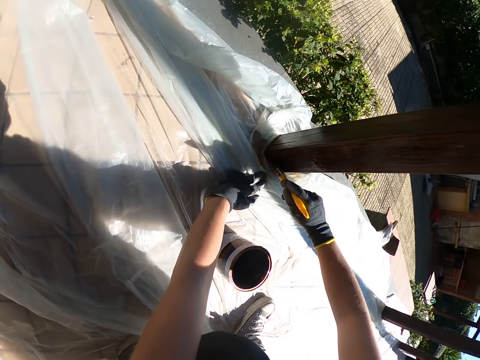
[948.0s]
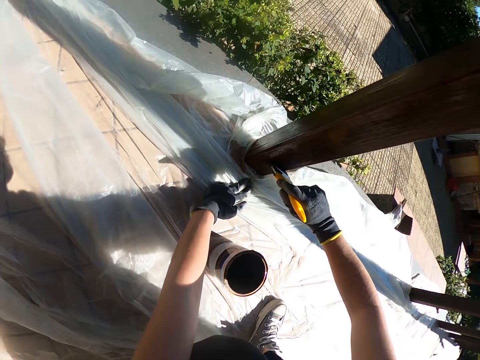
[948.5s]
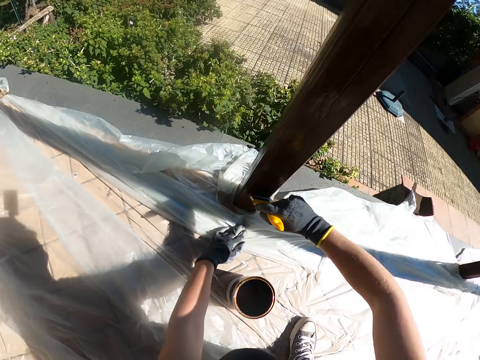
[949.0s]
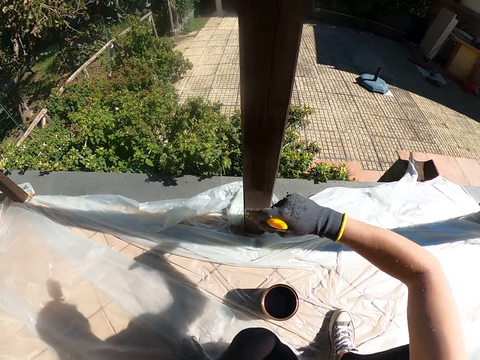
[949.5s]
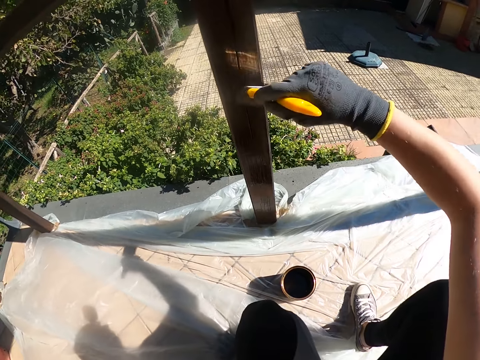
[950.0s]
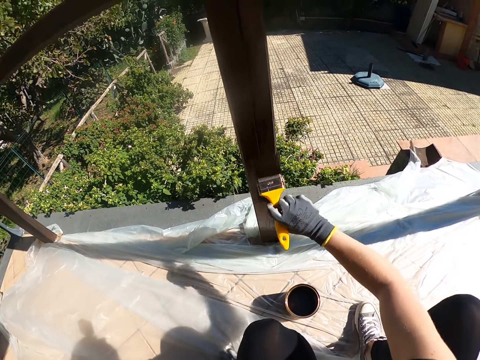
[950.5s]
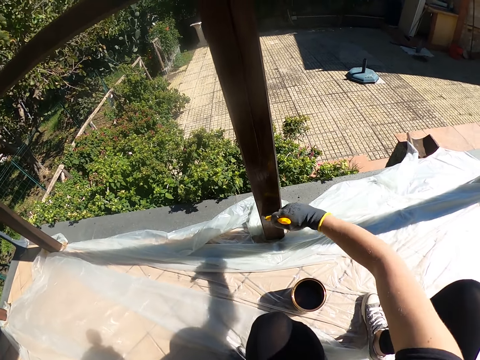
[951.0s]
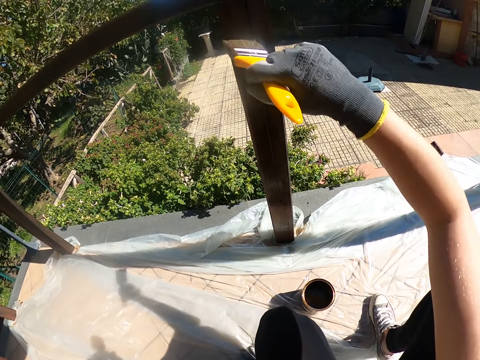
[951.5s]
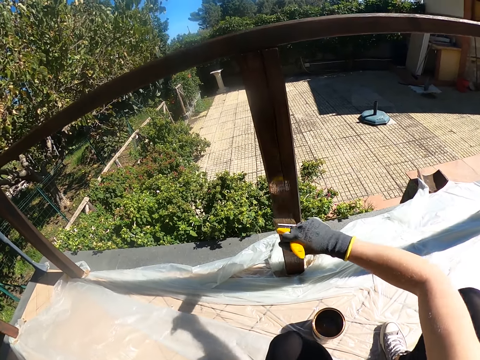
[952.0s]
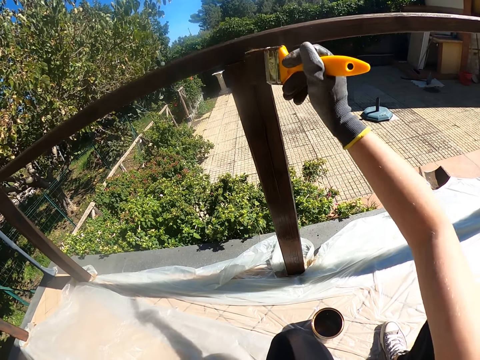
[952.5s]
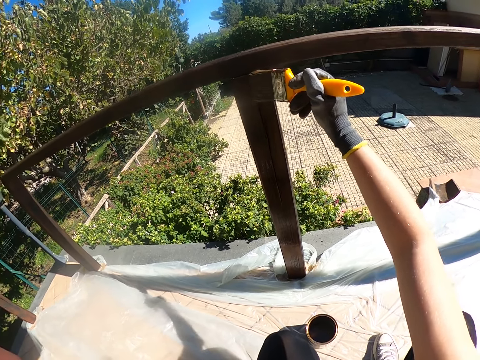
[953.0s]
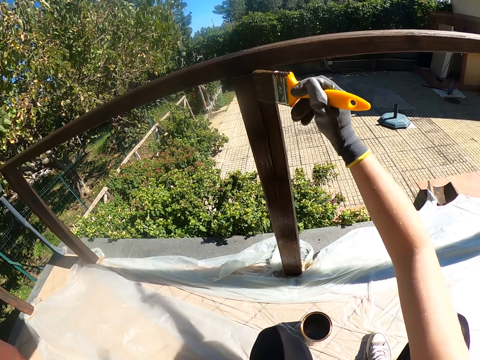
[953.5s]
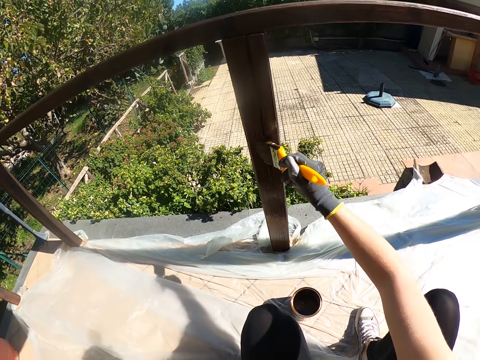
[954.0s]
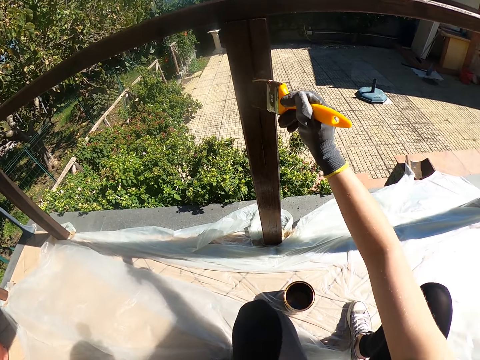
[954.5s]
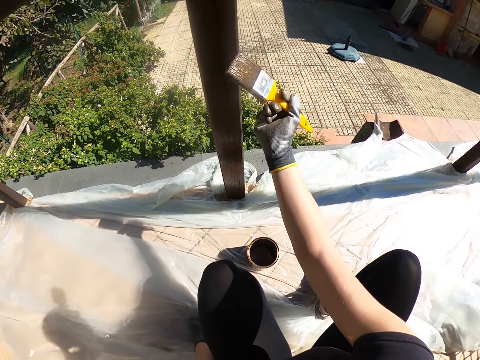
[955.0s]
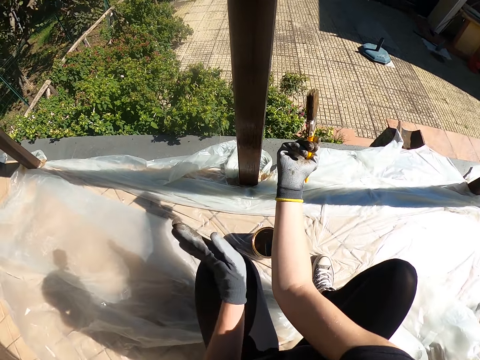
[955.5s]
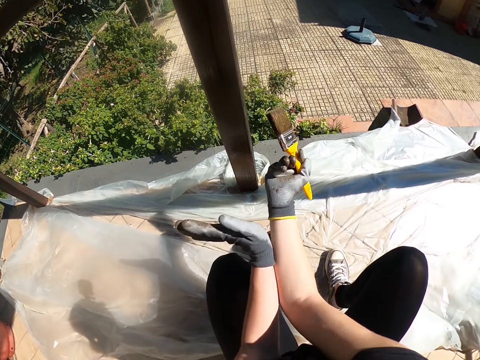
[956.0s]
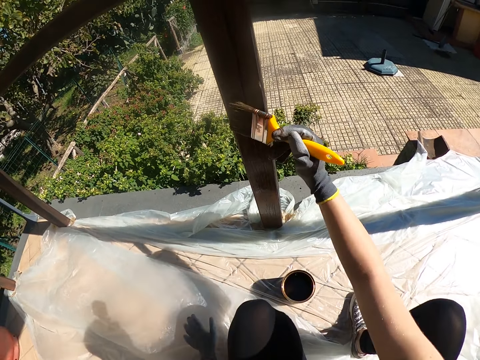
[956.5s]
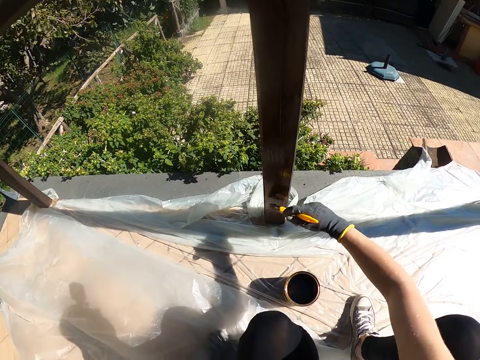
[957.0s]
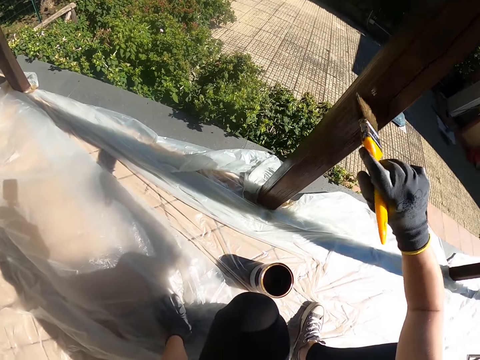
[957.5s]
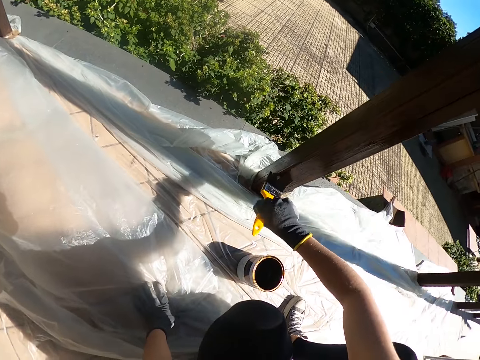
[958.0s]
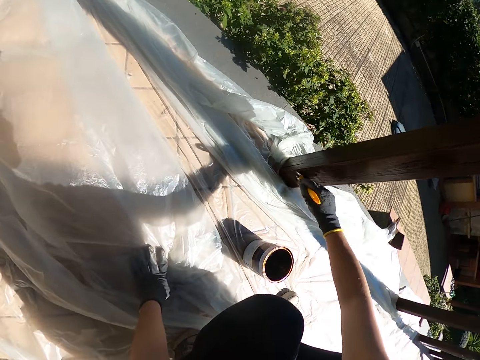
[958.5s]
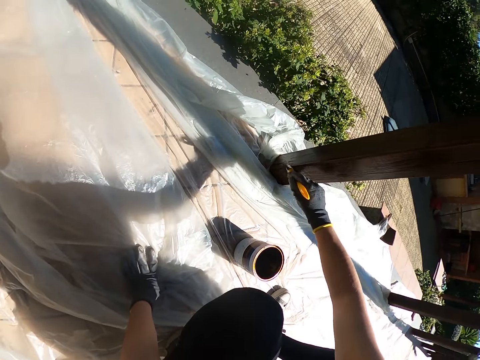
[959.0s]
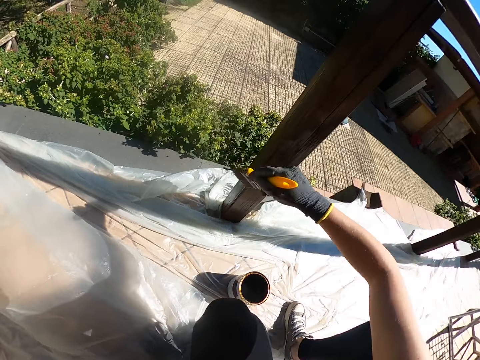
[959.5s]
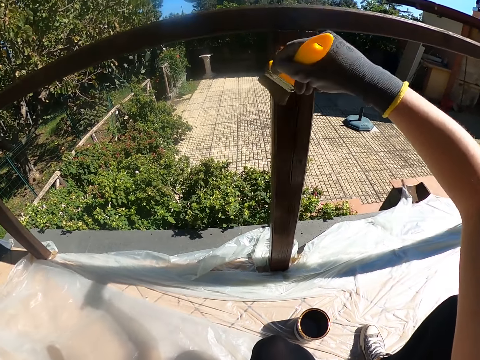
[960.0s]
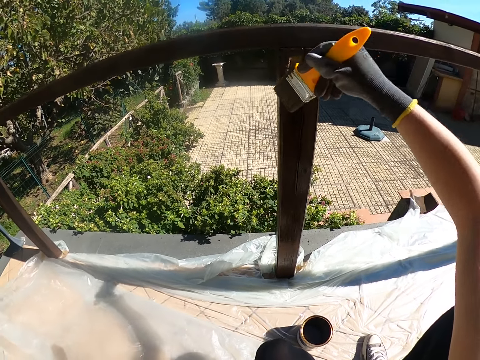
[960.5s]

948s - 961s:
The camera wearer removes her hand from the nylon. She wipes the arm. She uses her left hand to scratch her right hand. She paints the fence with the paintbrush. She puts her hand on the nylon.

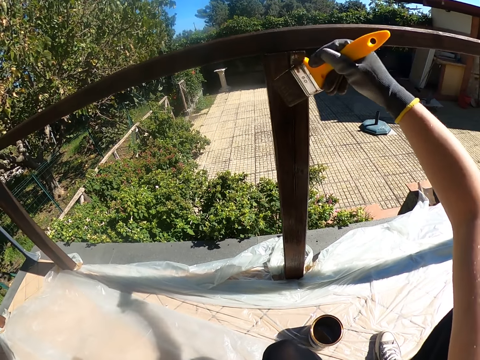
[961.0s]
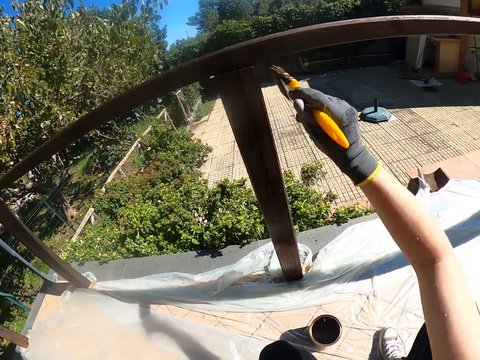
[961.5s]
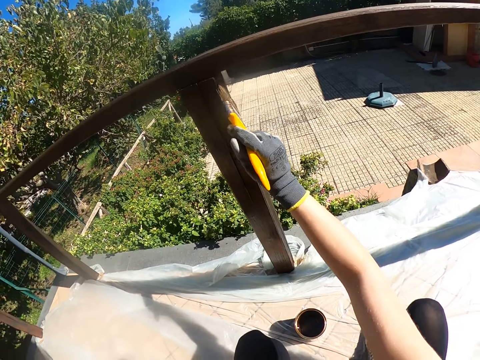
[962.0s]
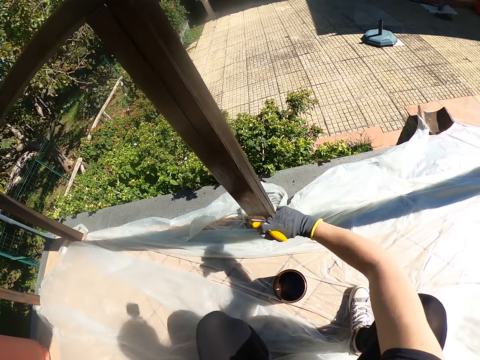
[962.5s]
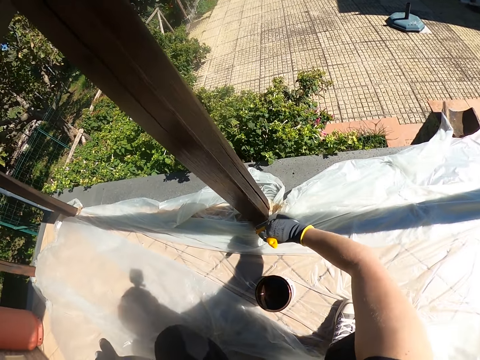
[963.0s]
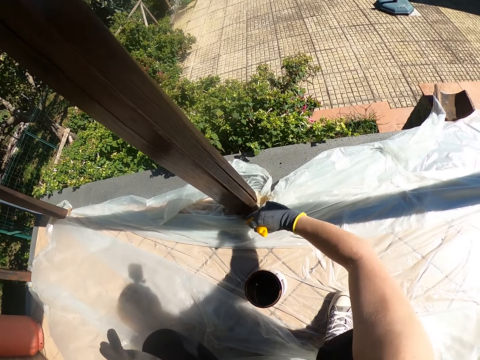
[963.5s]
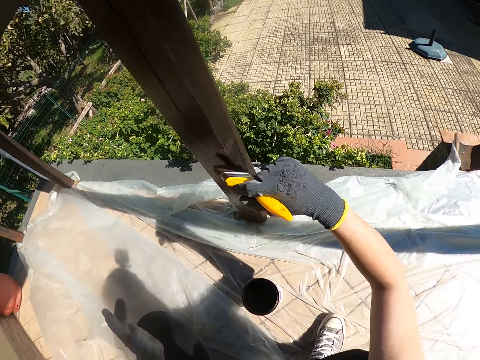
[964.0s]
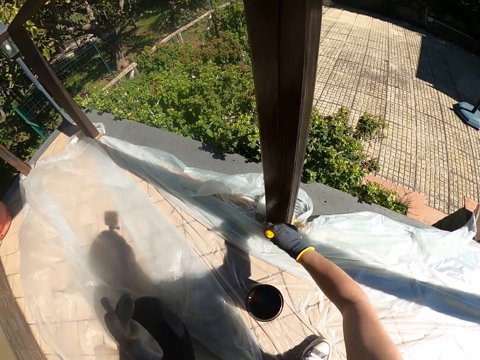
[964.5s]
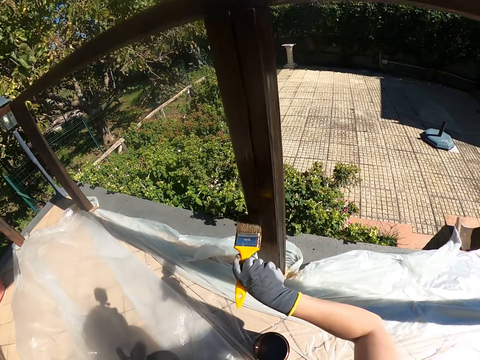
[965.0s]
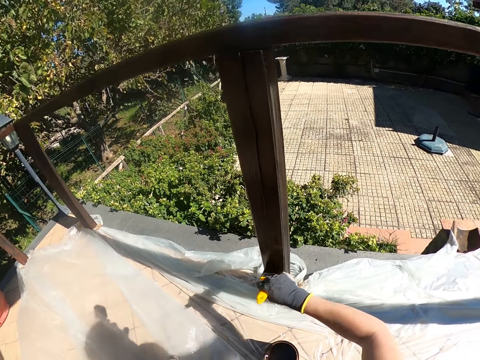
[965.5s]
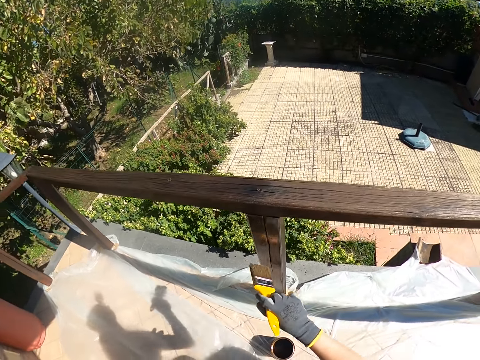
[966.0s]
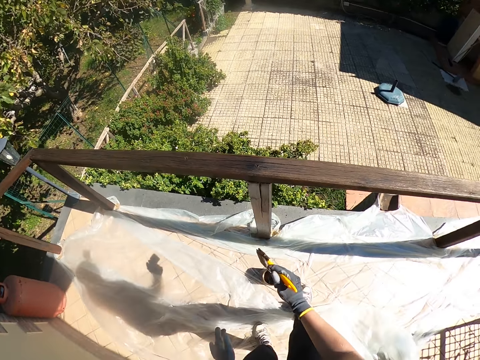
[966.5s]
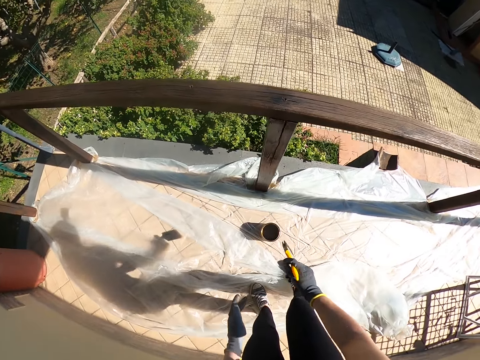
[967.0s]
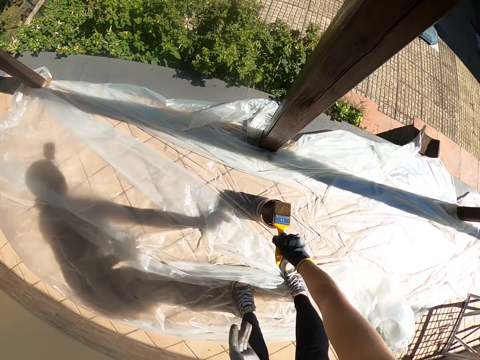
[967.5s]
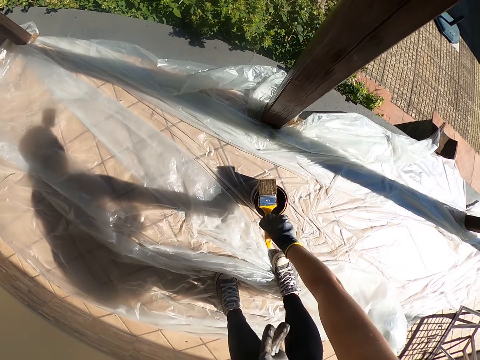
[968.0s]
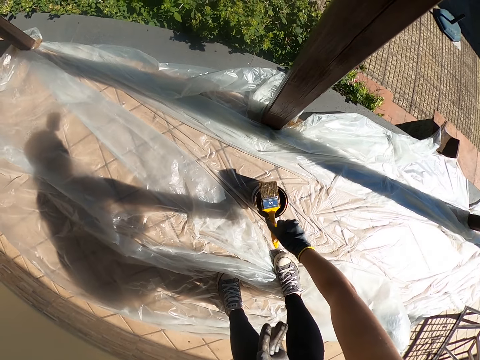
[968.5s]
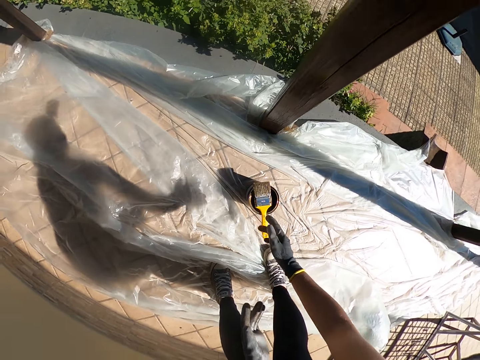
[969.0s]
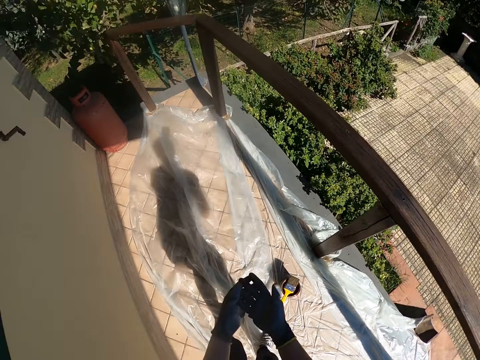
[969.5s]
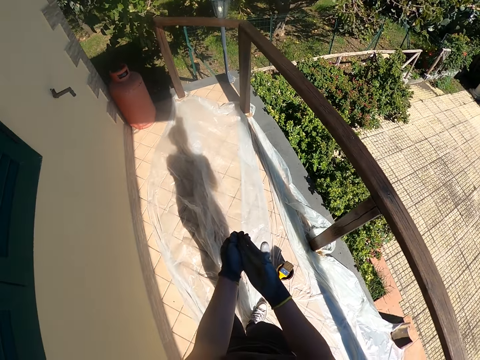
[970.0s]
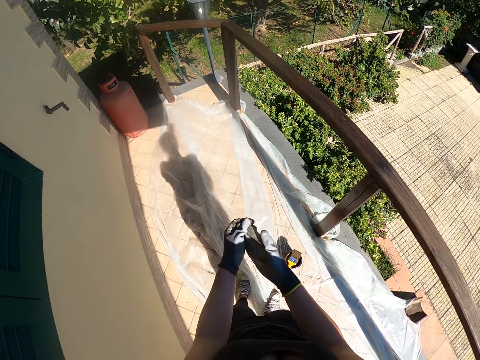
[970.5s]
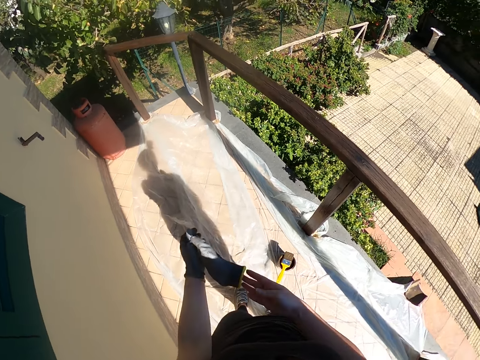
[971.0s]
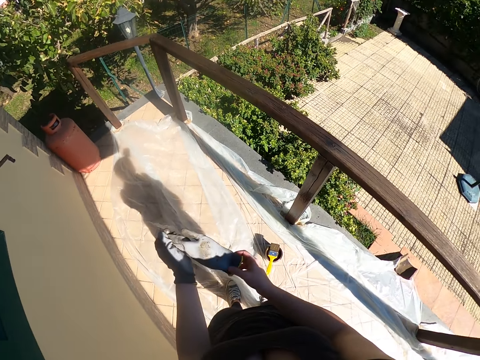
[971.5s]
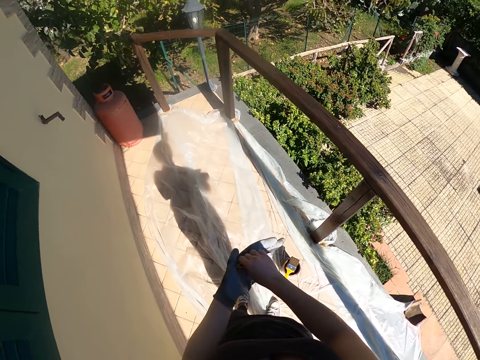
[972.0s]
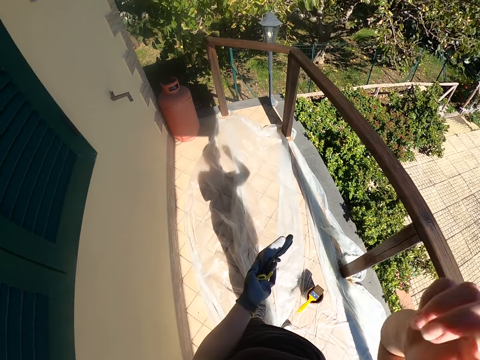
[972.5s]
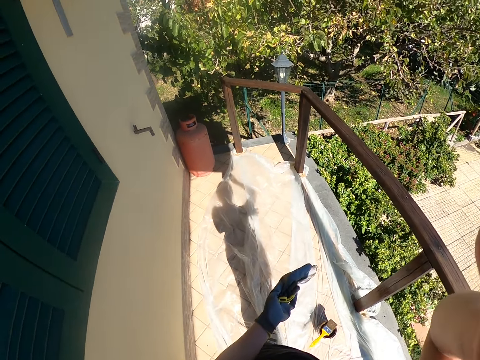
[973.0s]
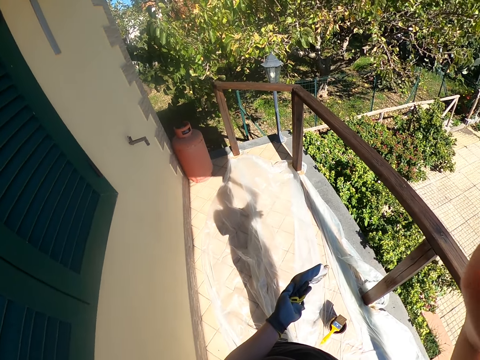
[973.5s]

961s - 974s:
The camera wearer stands up. She bends towards the paint container. She drops the paint brush on top of the paint in the container. She stands up. She removes the glove on her right hand. She holds the glove with both hands. She places the glove on her left hand. She adjusts the camera.
